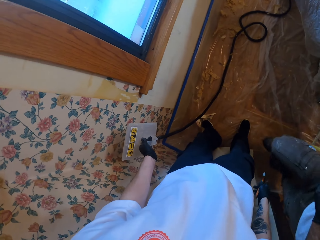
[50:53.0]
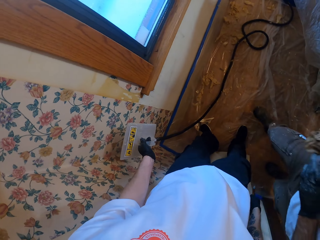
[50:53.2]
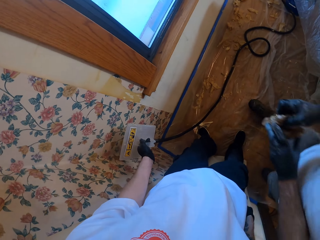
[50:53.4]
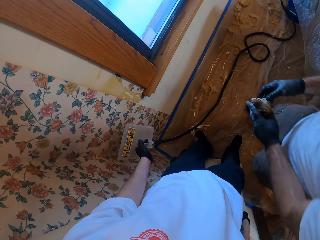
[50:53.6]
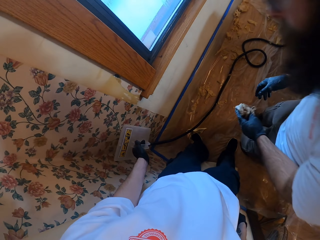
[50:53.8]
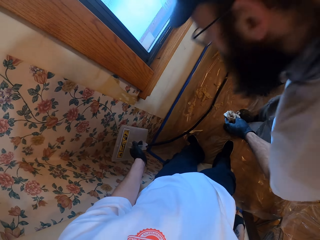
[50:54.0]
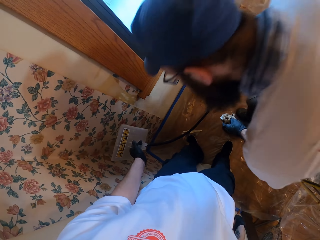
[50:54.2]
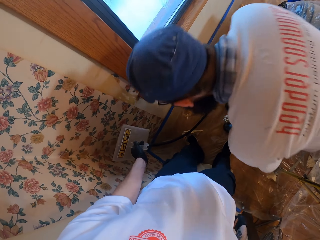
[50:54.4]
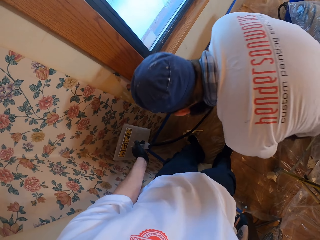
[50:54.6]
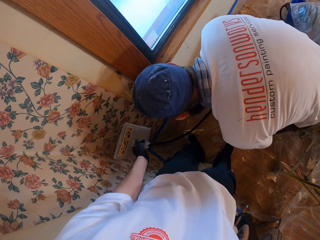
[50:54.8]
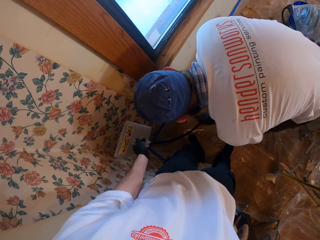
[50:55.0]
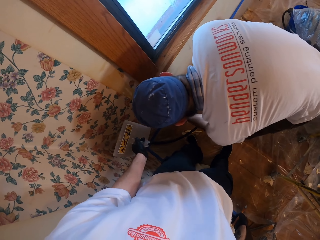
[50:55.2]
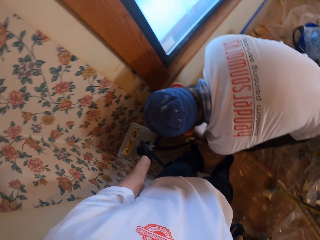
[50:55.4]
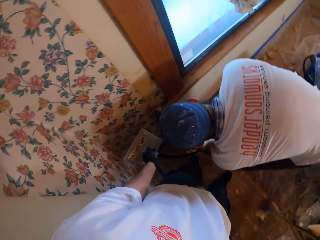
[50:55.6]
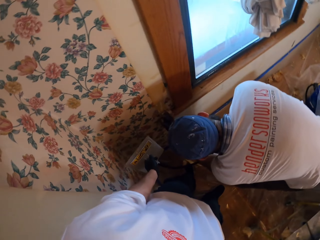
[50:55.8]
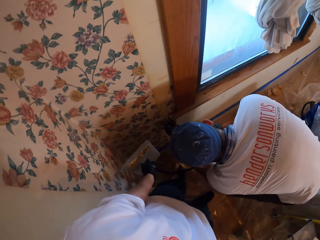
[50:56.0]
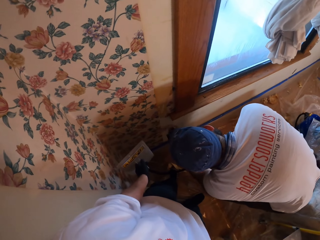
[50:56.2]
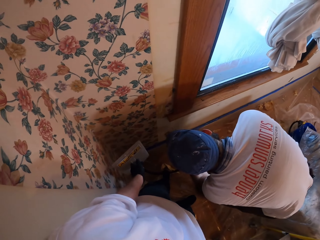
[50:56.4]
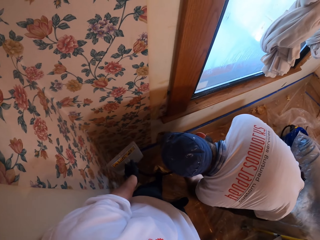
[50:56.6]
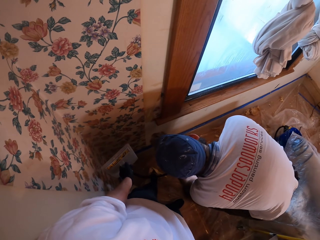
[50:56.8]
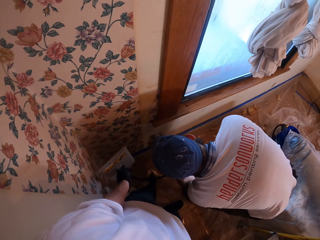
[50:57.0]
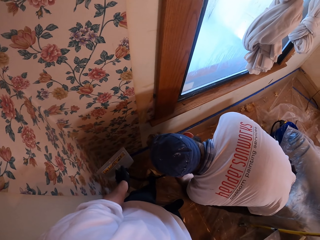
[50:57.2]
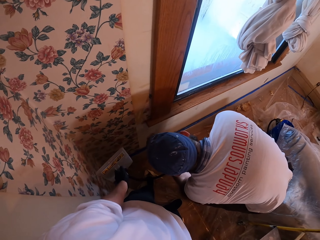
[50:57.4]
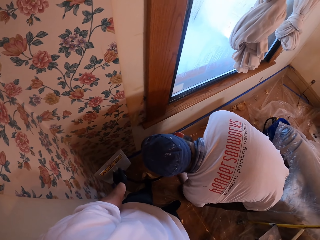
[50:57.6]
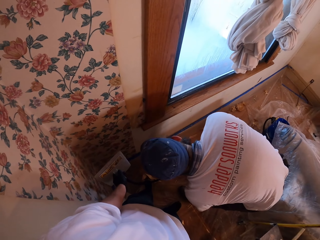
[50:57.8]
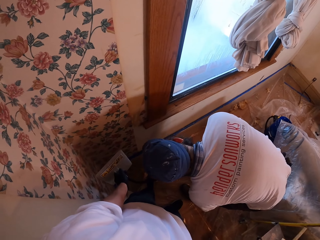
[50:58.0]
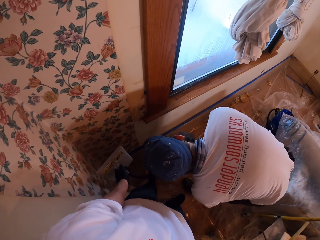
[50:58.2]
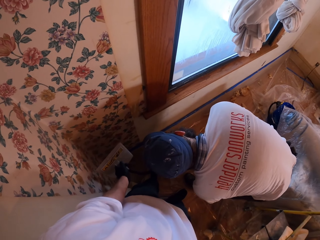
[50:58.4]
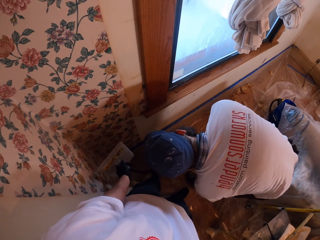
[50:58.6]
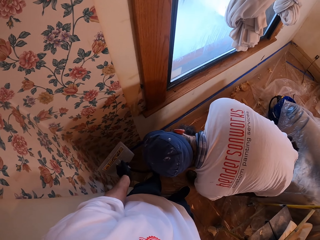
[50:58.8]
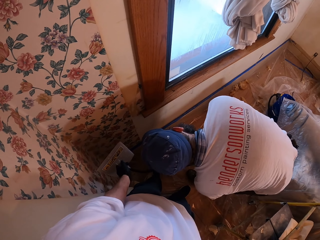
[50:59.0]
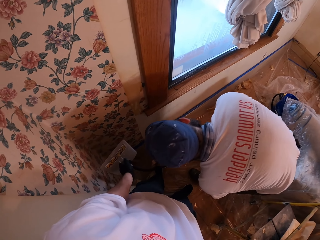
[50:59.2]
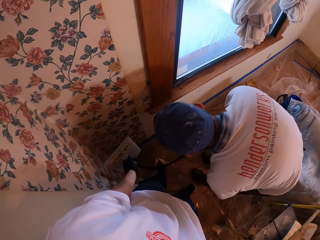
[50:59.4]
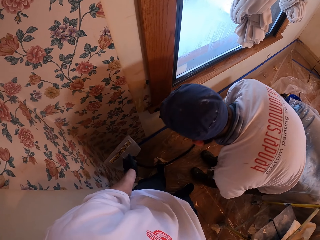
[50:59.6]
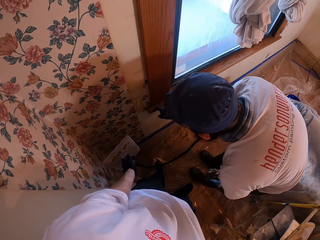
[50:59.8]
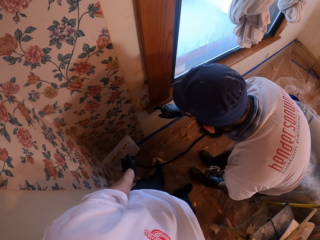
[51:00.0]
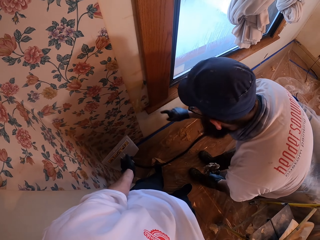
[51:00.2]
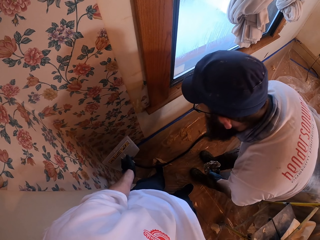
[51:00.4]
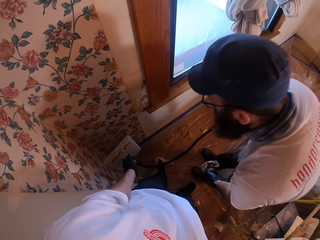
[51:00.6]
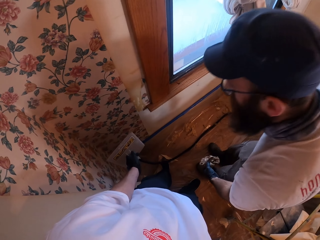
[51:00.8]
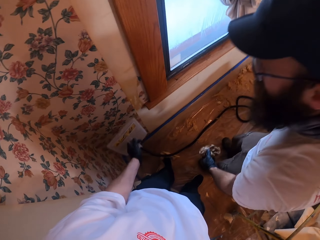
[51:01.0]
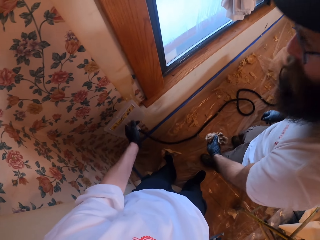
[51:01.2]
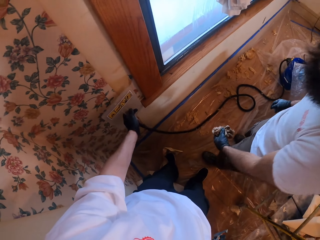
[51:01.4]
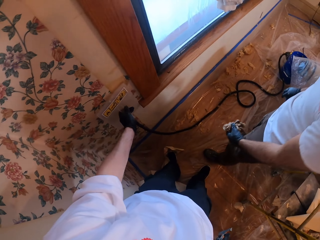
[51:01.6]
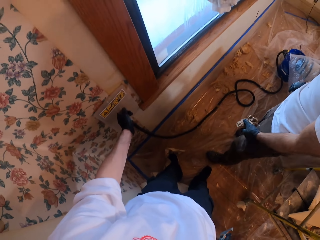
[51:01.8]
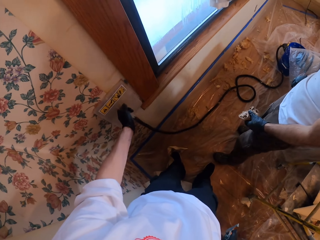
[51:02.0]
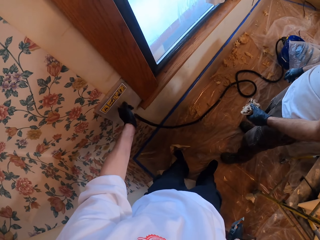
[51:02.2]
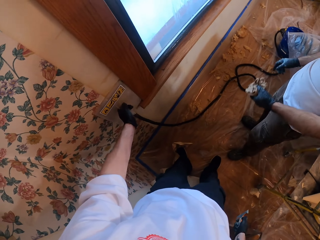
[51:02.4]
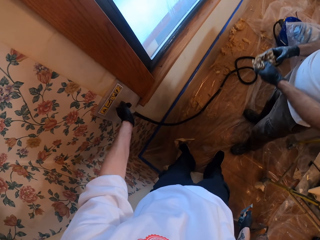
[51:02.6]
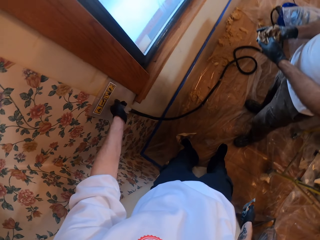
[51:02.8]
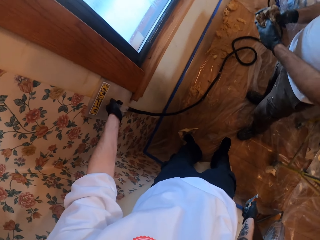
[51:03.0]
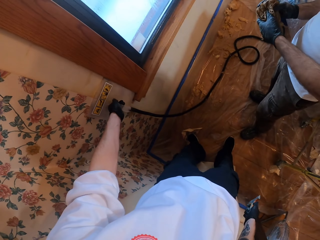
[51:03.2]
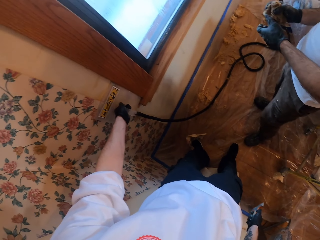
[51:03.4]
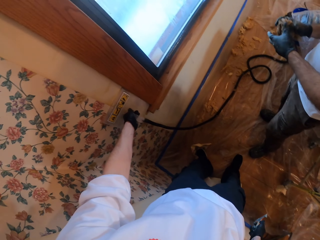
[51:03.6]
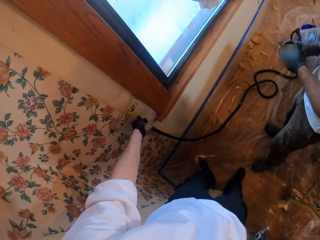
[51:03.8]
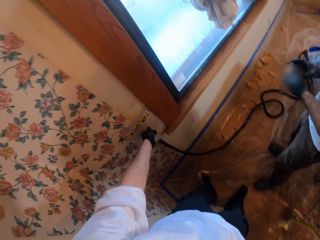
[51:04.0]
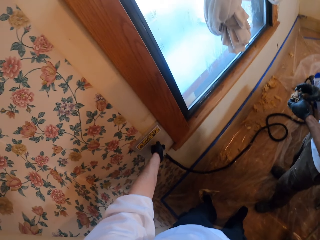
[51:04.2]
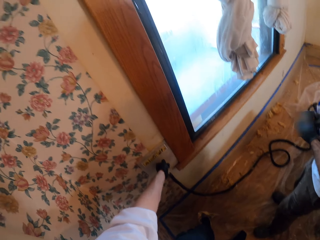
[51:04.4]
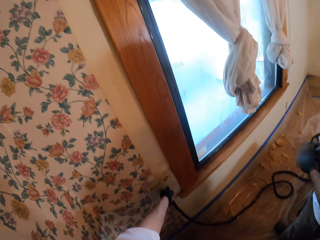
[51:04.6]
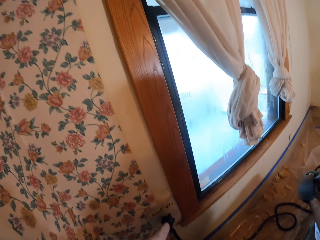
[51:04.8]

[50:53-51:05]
A person bends down. The person touches the wall. The camera wearer puts the steamer on the wall.

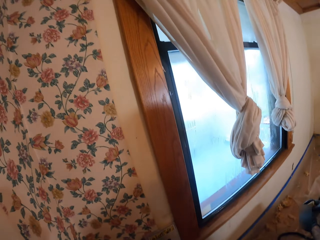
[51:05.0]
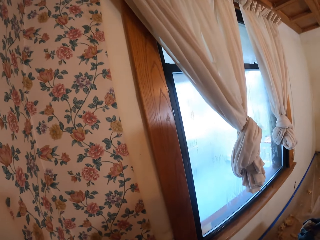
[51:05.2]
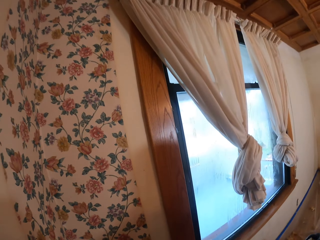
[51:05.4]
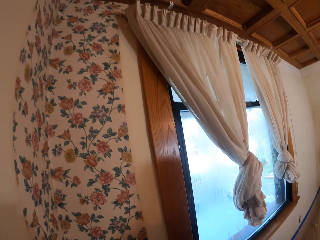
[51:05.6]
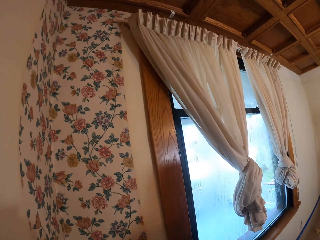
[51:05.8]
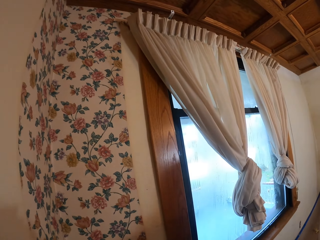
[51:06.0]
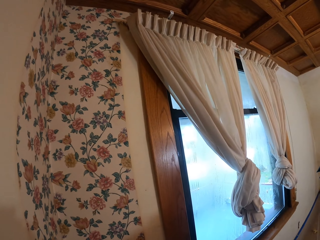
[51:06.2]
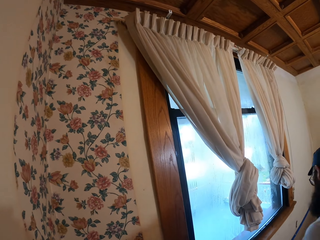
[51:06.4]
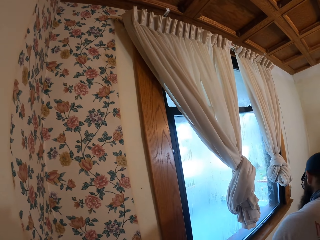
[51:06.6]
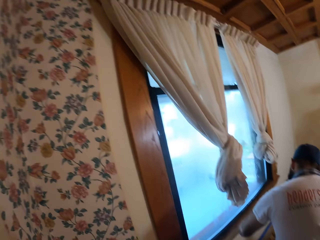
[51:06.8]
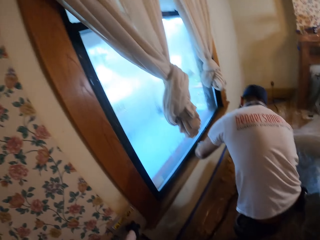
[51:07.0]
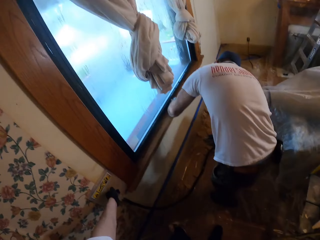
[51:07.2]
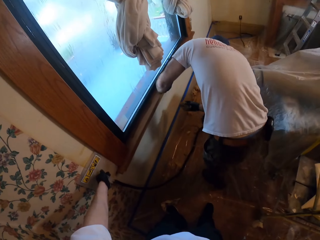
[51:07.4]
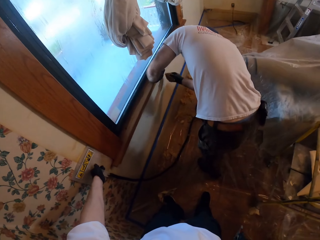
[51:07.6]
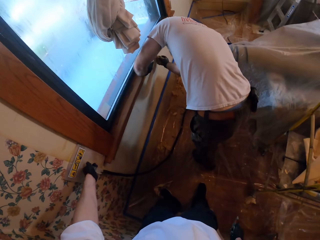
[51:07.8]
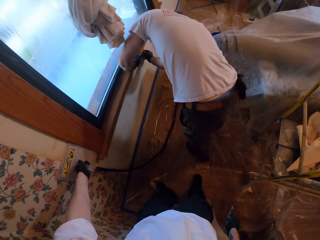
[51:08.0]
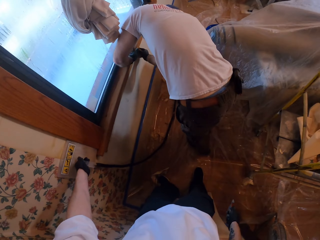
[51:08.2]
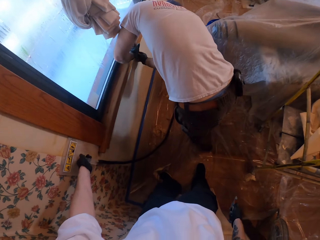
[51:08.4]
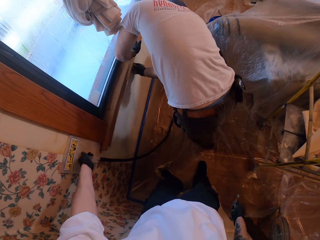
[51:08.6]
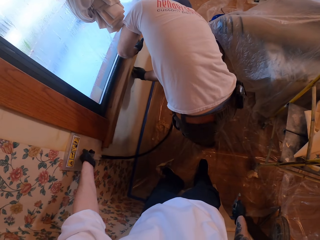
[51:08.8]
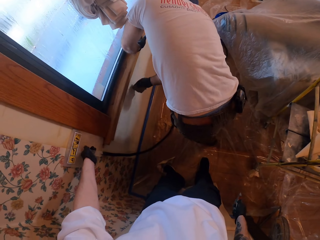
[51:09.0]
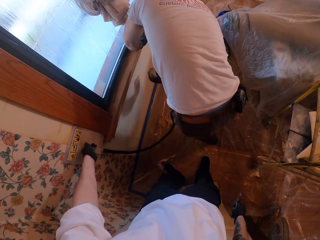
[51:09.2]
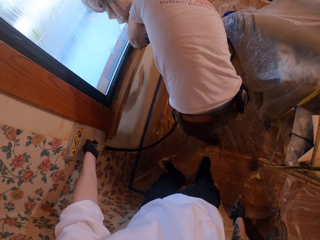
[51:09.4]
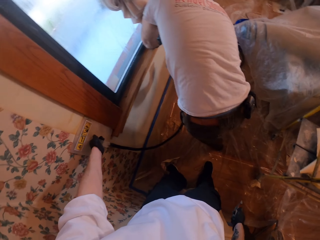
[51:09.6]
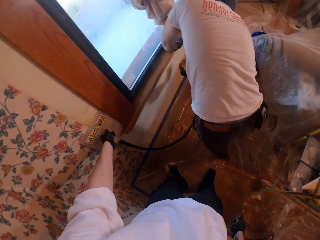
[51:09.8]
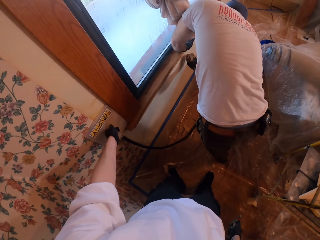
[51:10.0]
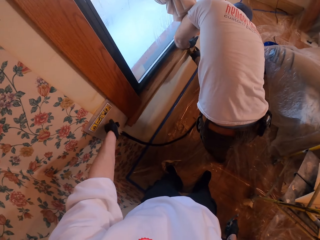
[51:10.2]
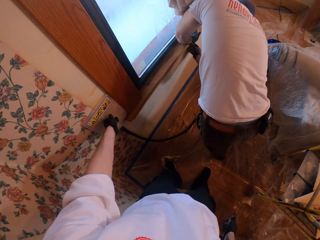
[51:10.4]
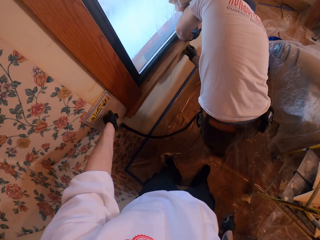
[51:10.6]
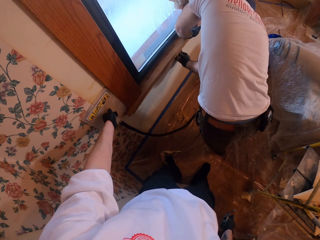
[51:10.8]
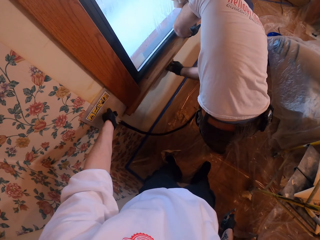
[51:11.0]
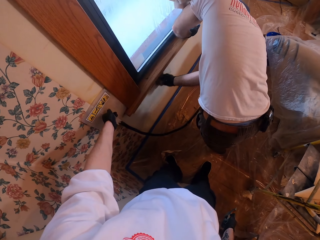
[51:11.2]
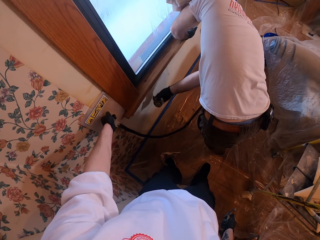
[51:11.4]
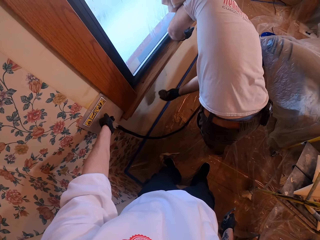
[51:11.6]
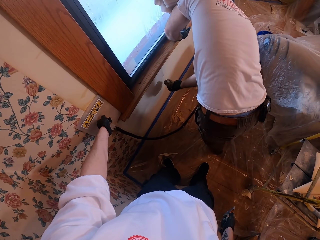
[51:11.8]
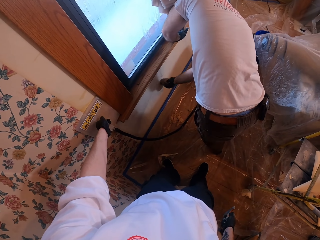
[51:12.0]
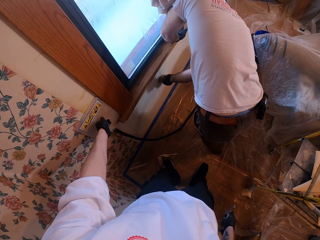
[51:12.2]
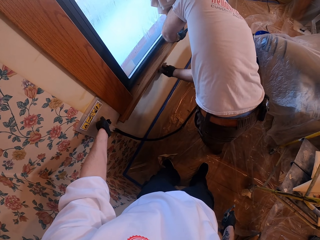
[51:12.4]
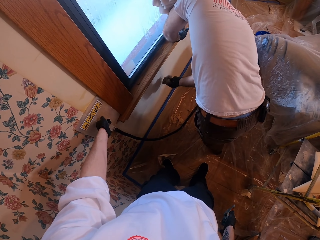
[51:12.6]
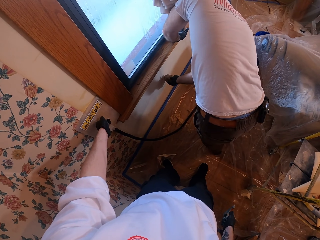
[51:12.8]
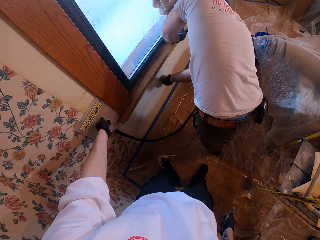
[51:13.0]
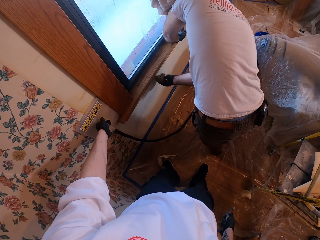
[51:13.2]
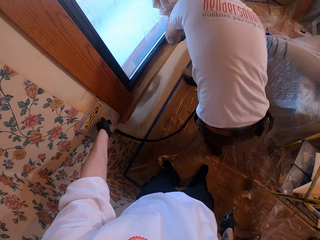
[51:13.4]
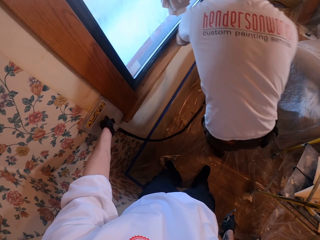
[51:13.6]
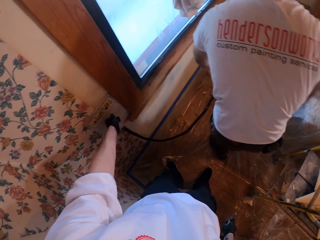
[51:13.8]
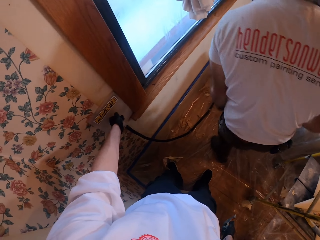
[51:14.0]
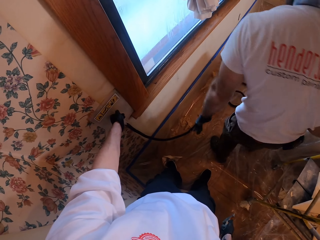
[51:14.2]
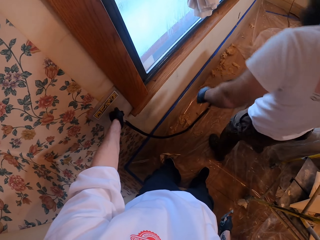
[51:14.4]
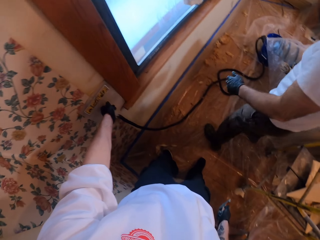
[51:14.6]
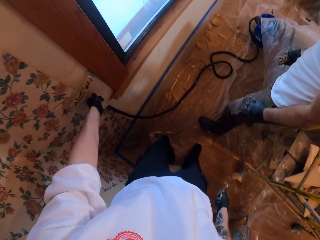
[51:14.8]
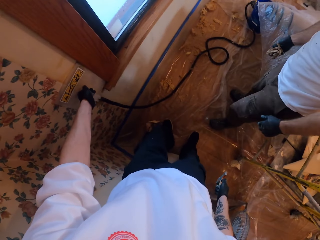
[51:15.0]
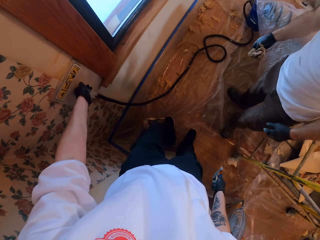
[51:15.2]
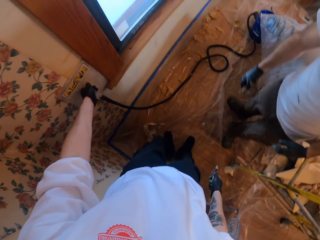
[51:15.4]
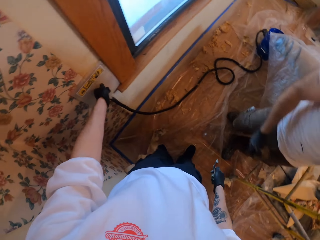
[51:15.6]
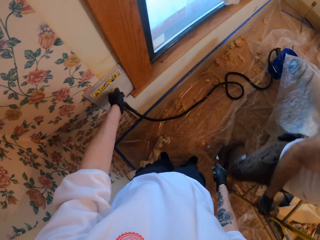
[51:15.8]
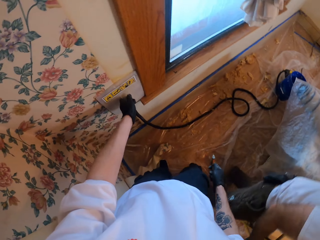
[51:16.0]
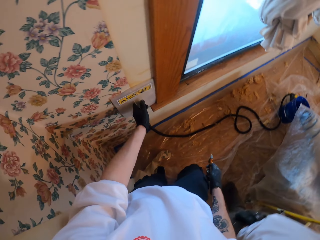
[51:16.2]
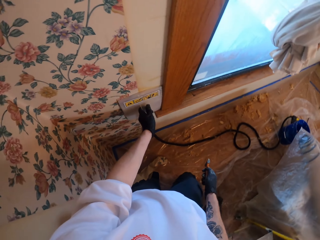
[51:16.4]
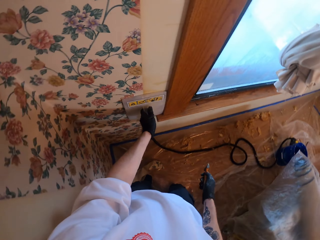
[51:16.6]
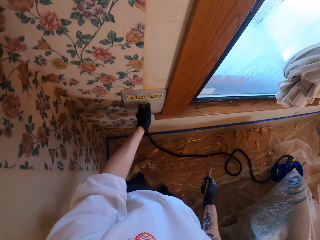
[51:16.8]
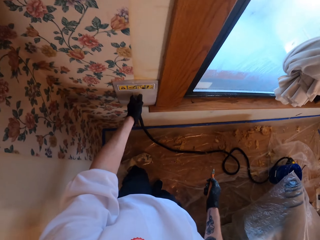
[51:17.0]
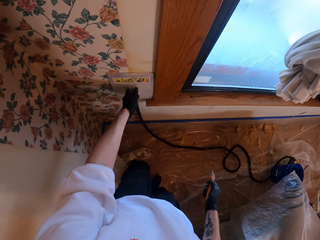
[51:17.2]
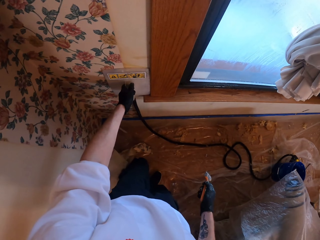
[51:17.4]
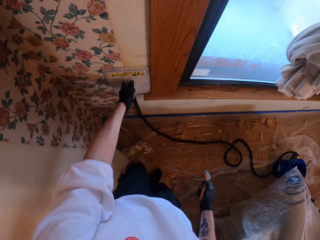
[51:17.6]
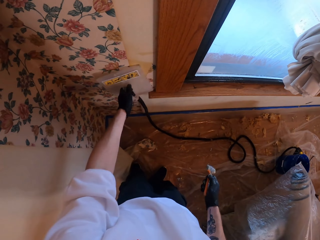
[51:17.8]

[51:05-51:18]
The camera wearer looks at the curtains. A person wipes the wall. The person walks away.
